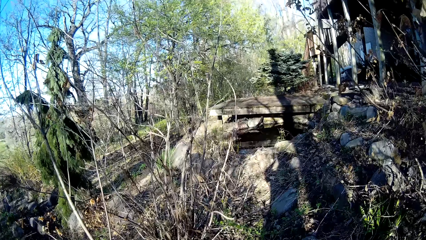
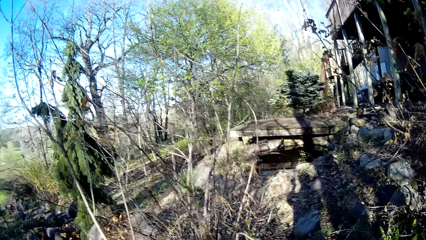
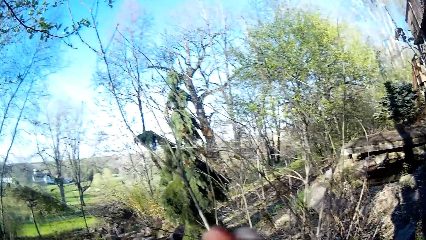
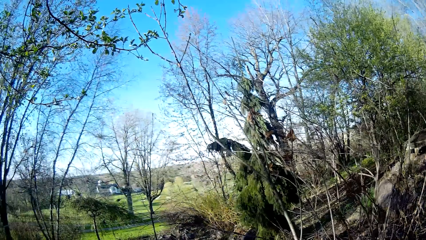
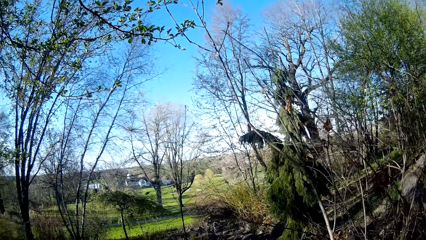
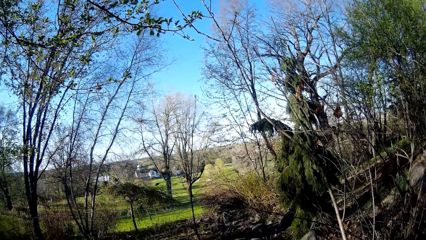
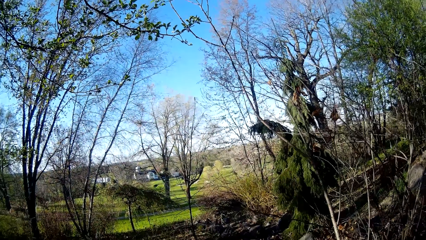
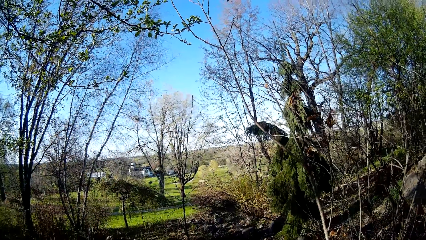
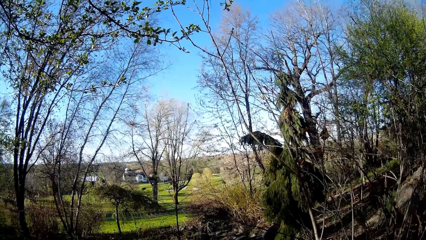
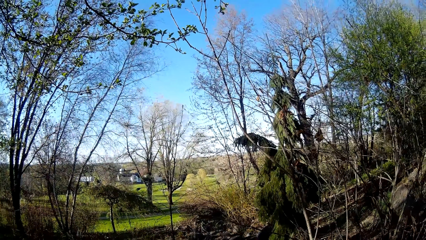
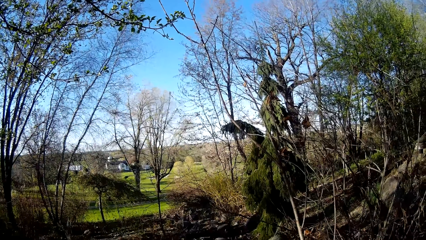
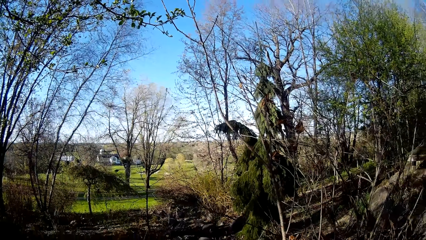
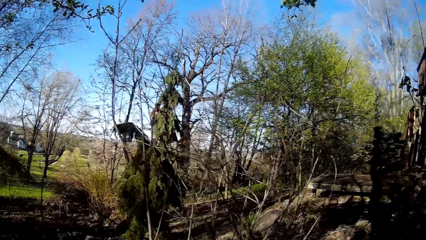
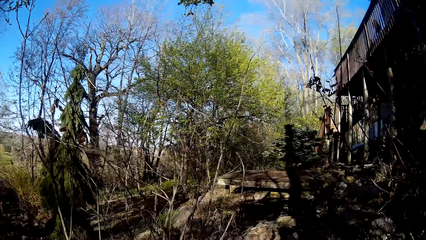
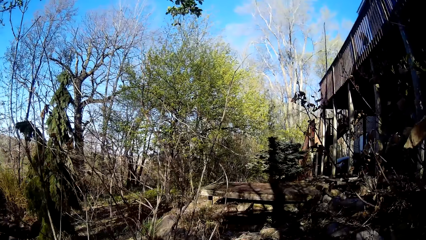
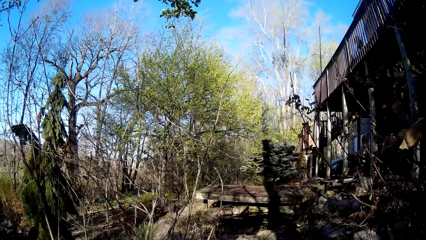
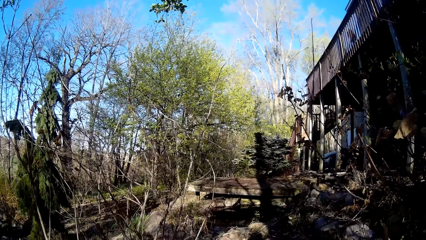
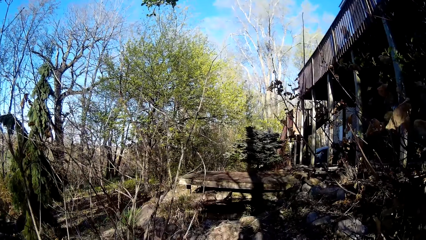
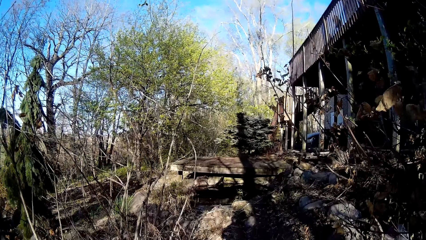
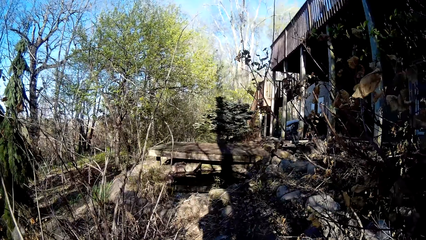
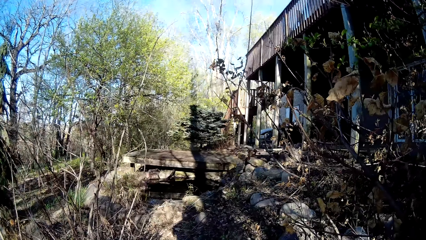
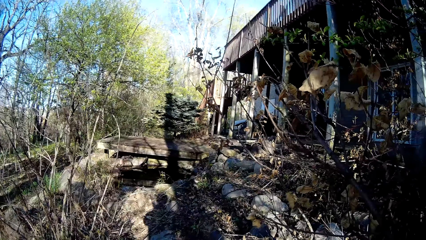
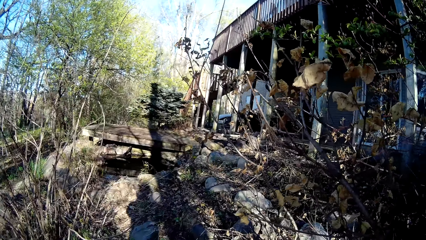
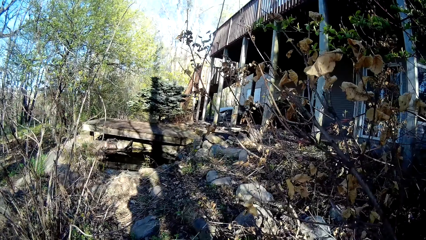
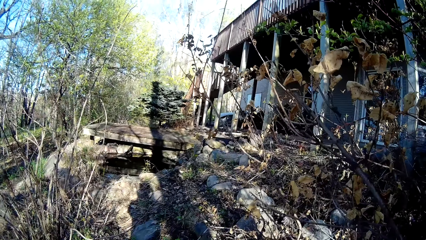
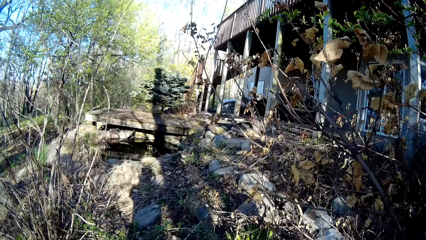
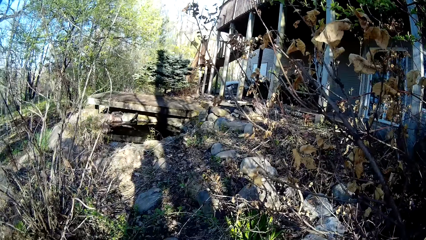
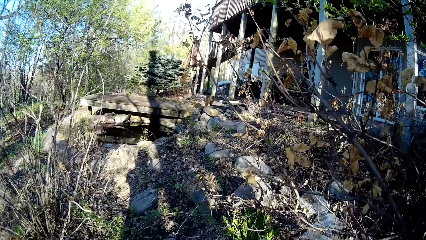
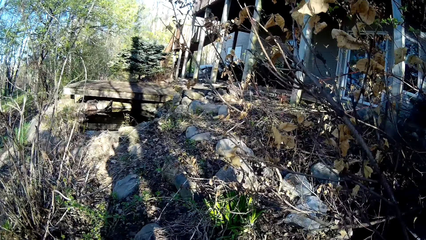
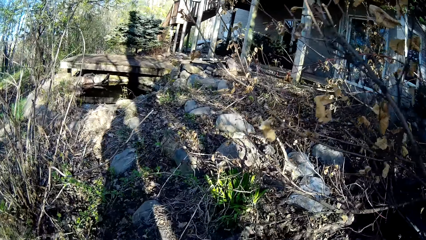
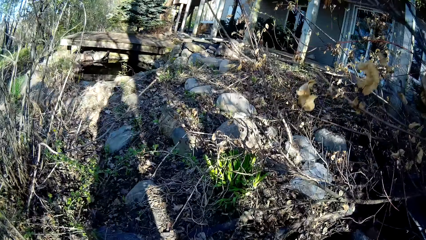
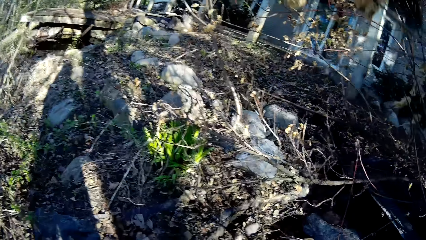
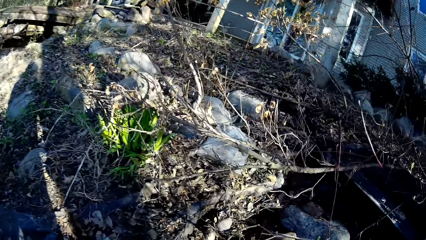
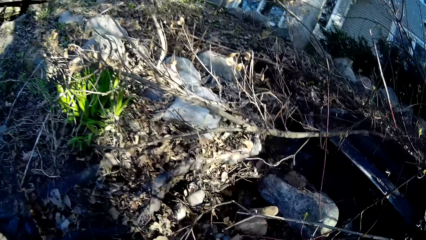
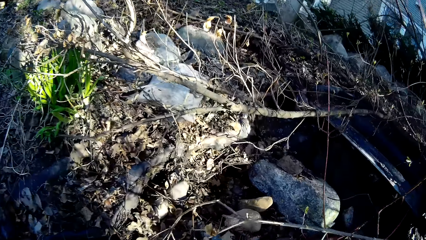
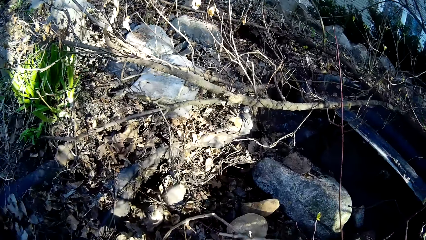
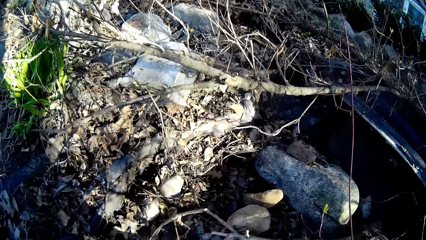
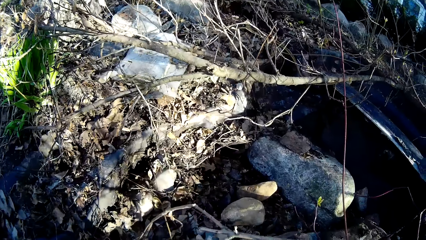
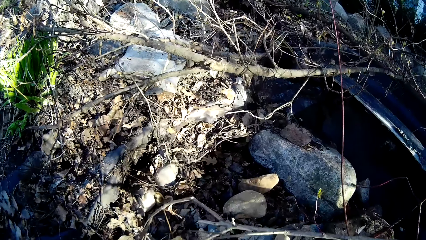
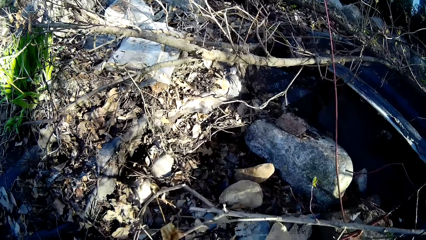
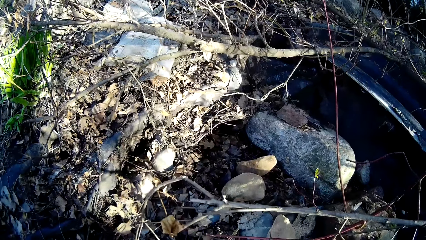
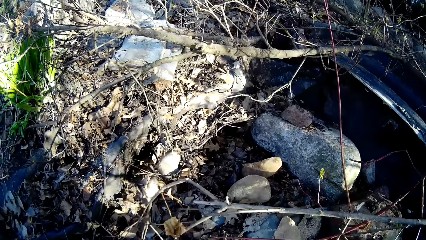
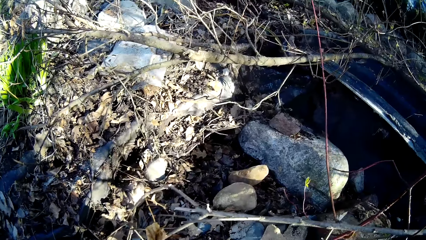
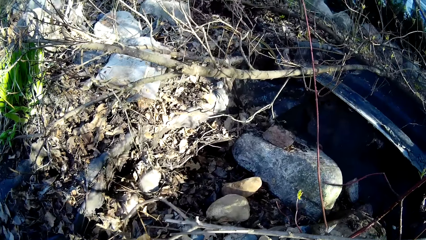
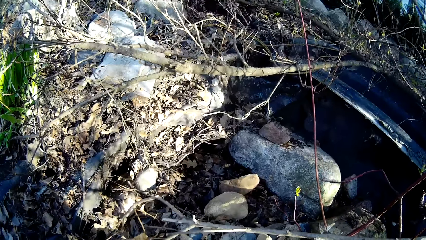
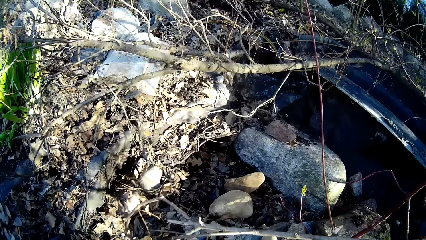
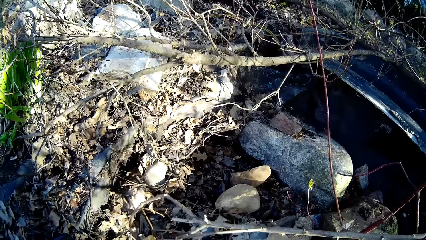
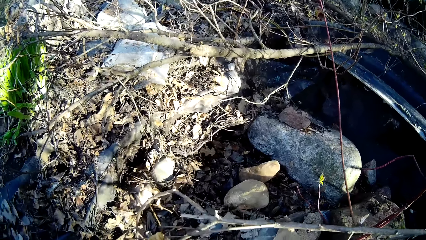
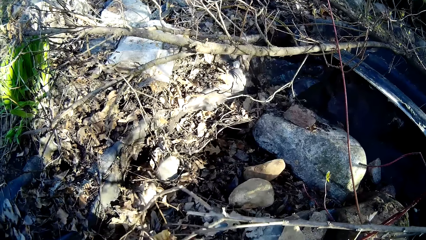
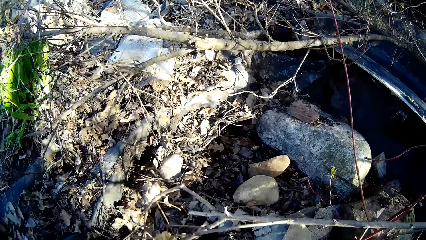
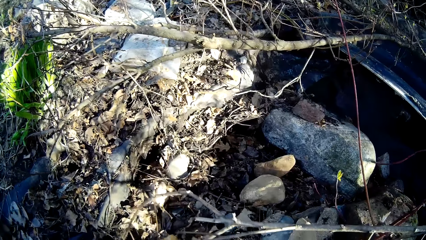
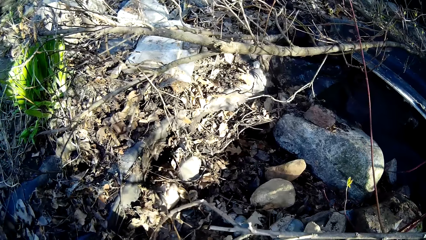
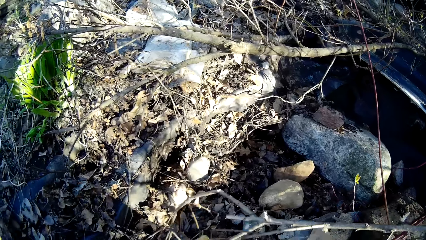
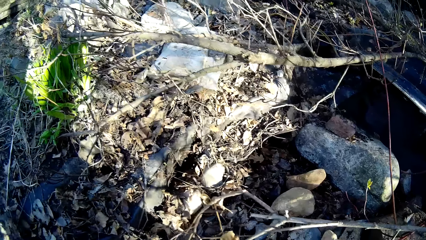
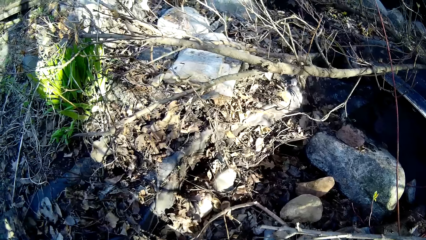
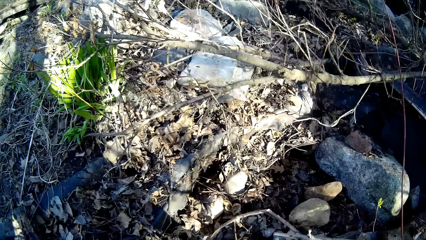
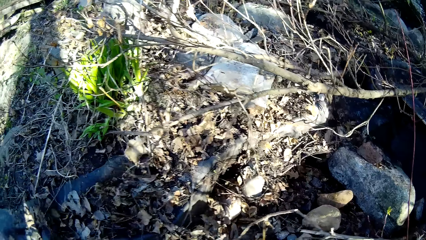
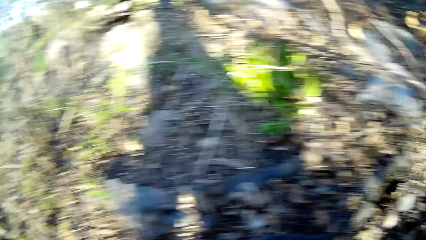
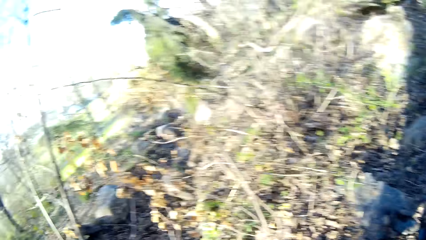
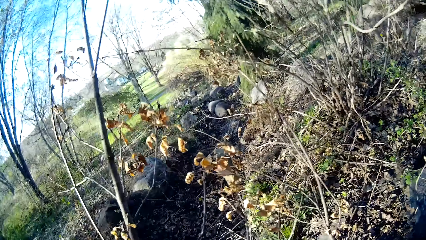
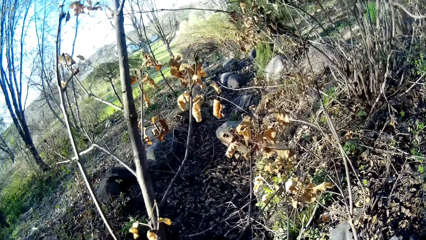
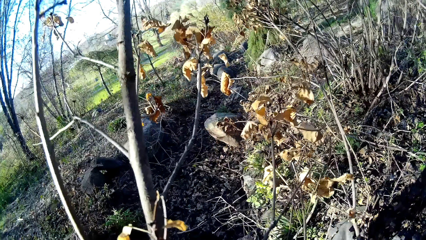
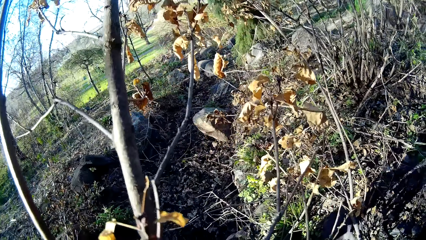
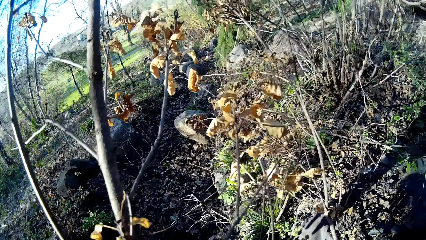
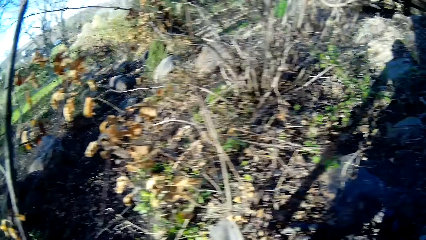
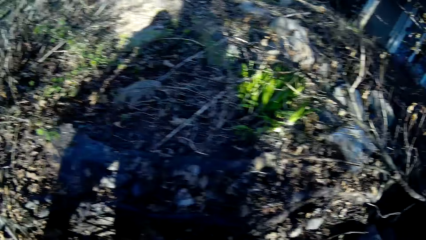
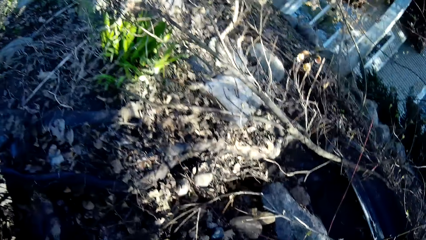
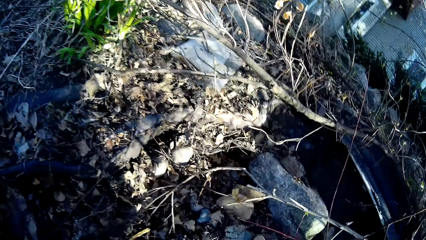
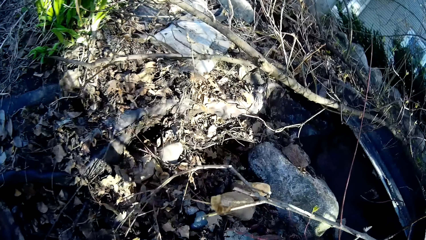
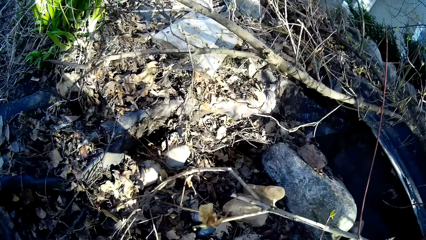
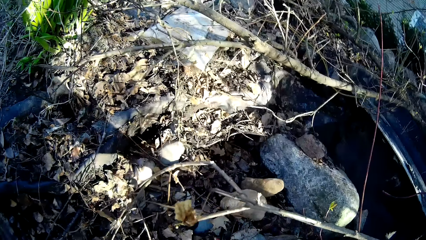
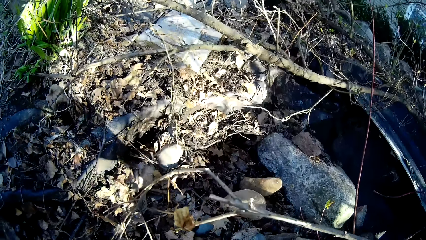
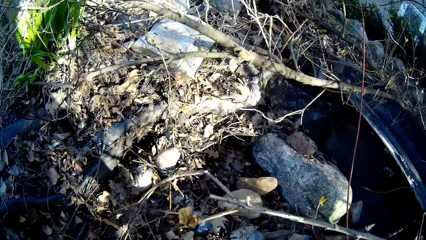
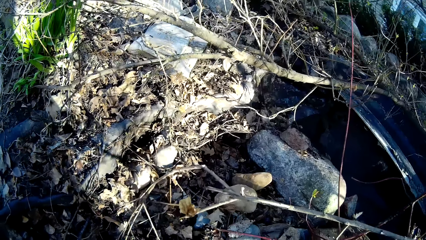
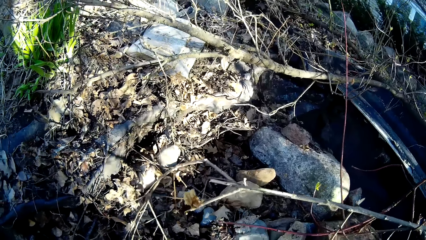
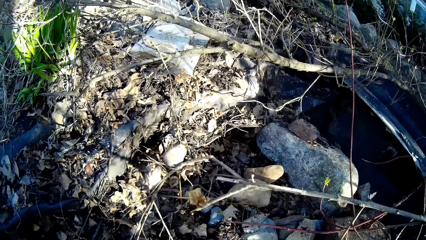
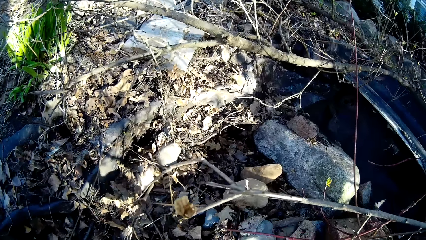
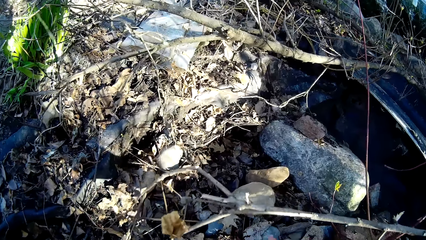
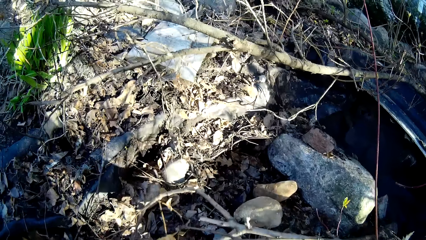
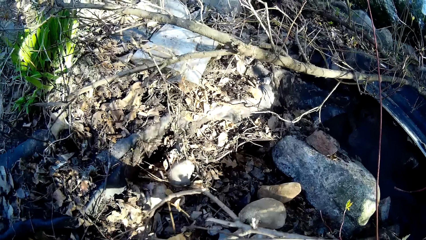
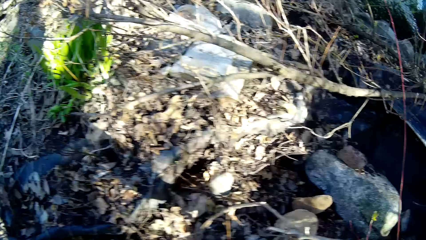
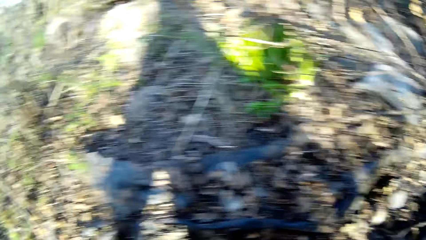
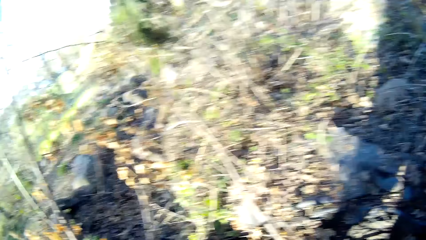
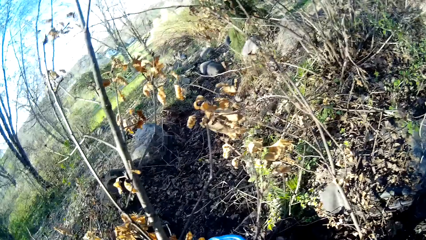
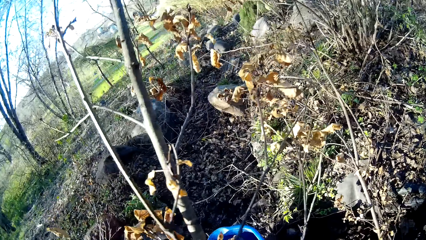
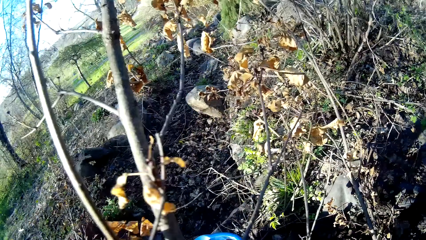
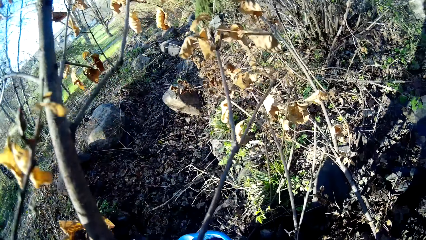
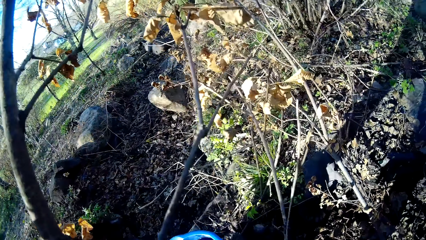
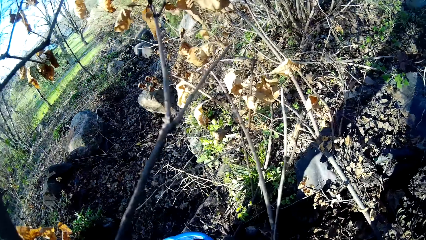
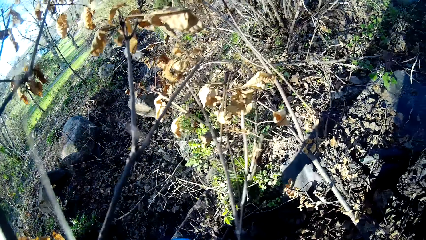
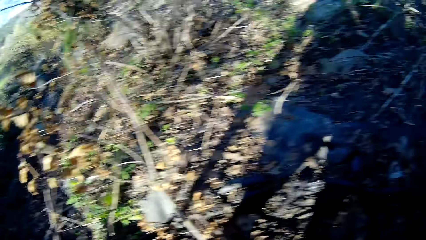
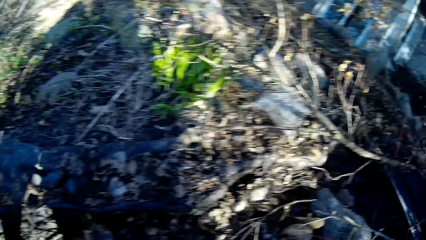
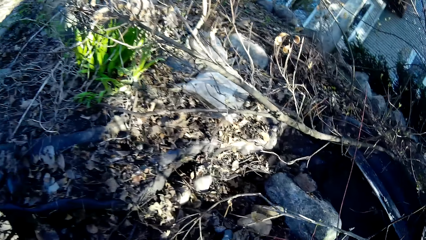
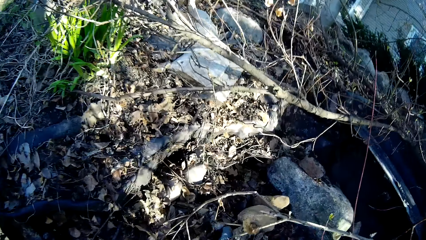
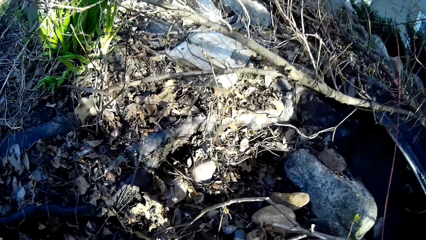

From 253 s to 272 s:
The camera wearer spreads the soil with her left hand. She picks a stone from the floor with her right hand. She drops the bucket on the floor with her left hand. She picks a stone from the floor with her right hand. She drops the bucket on the floor with her left hand.
